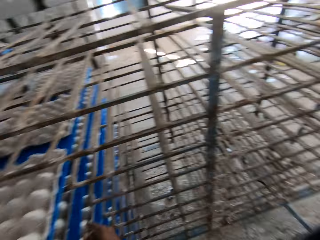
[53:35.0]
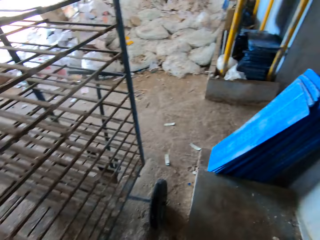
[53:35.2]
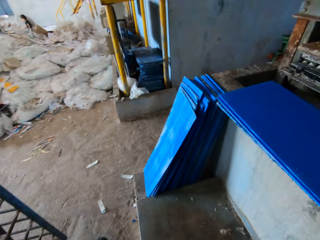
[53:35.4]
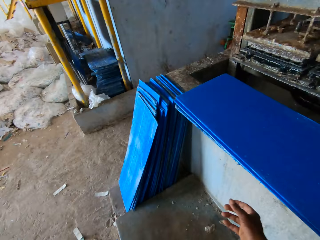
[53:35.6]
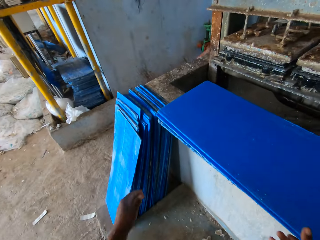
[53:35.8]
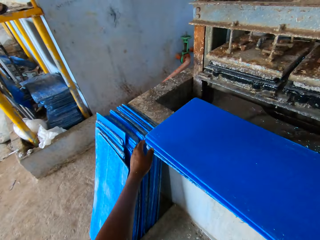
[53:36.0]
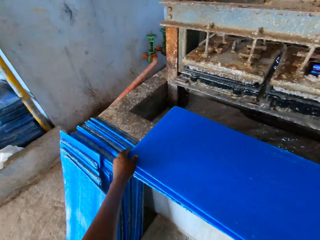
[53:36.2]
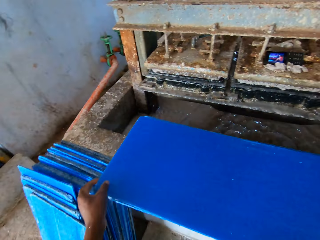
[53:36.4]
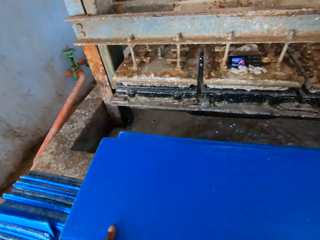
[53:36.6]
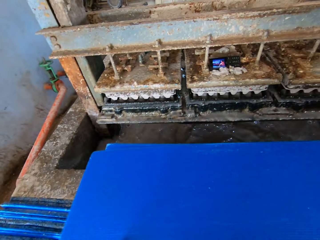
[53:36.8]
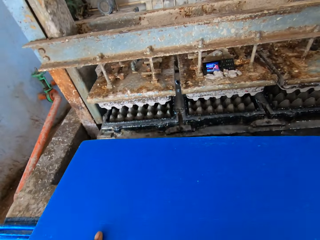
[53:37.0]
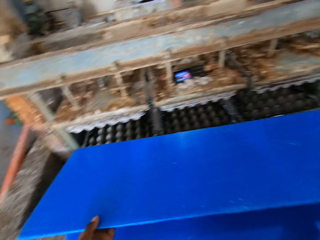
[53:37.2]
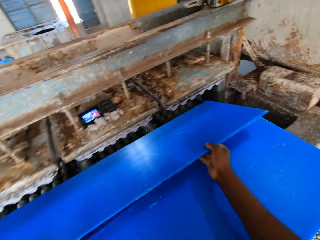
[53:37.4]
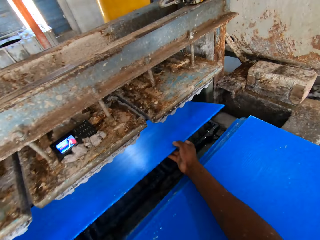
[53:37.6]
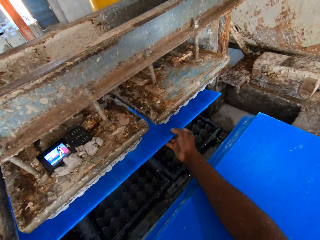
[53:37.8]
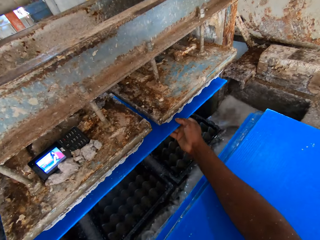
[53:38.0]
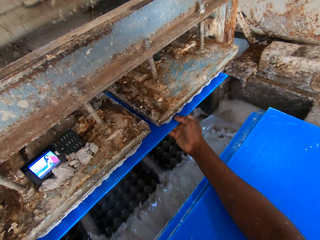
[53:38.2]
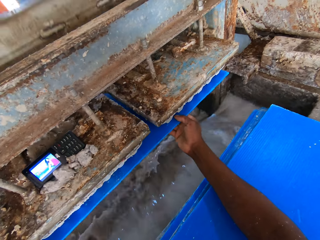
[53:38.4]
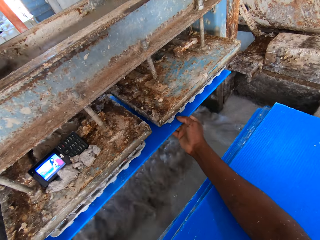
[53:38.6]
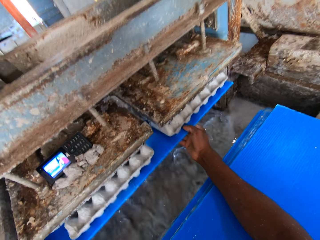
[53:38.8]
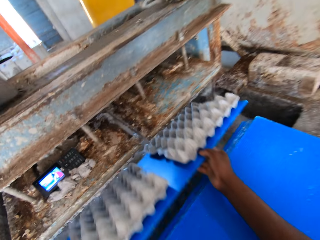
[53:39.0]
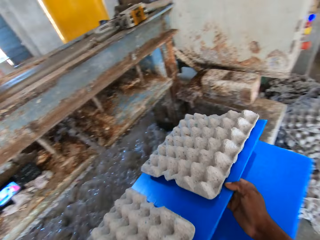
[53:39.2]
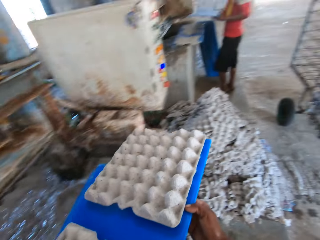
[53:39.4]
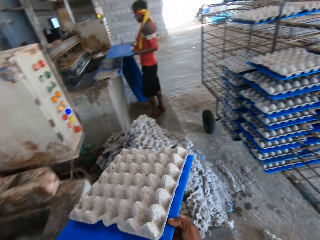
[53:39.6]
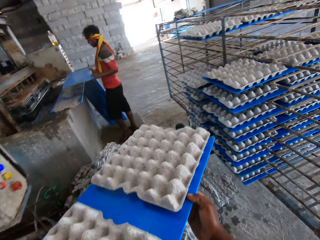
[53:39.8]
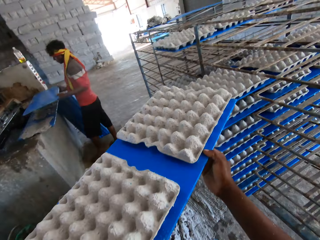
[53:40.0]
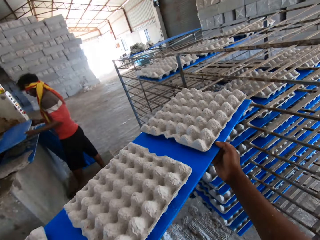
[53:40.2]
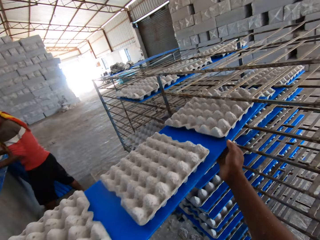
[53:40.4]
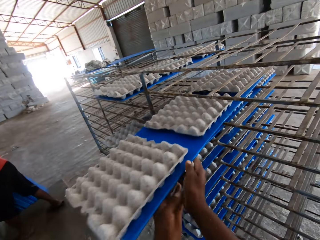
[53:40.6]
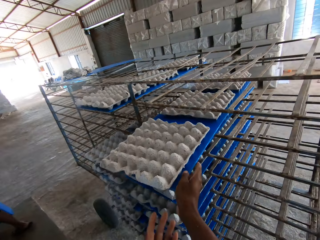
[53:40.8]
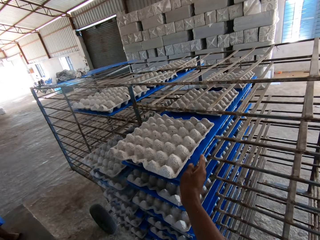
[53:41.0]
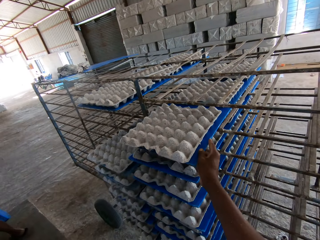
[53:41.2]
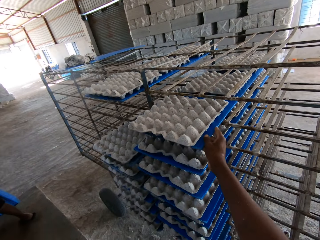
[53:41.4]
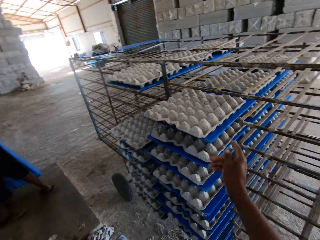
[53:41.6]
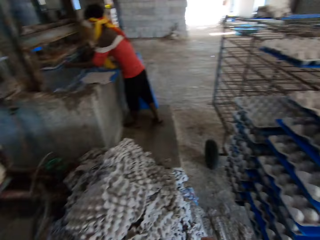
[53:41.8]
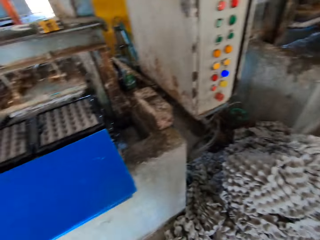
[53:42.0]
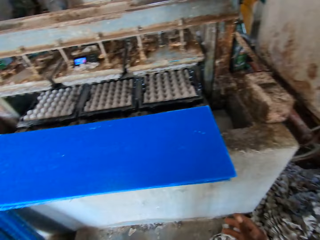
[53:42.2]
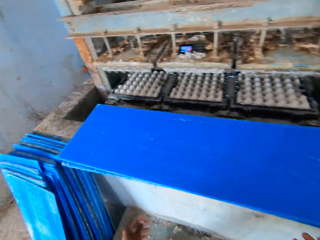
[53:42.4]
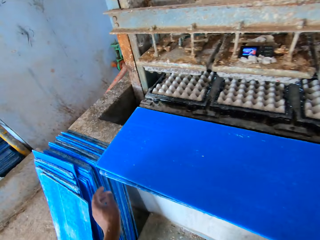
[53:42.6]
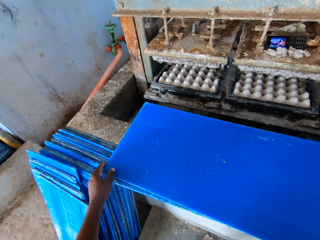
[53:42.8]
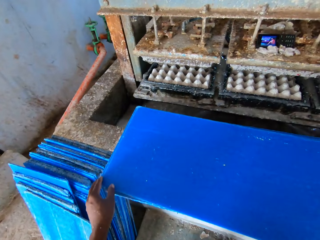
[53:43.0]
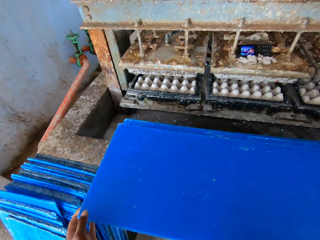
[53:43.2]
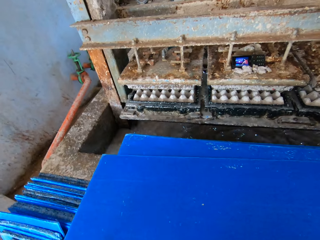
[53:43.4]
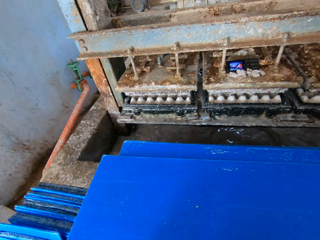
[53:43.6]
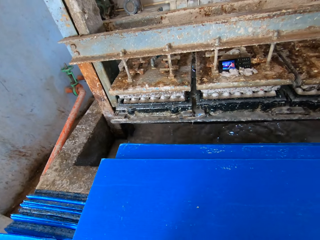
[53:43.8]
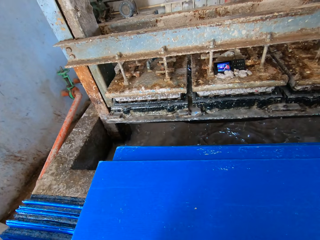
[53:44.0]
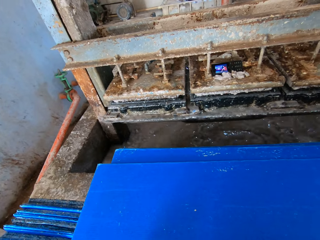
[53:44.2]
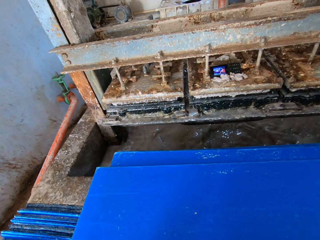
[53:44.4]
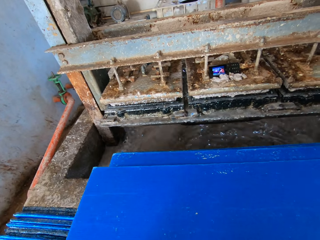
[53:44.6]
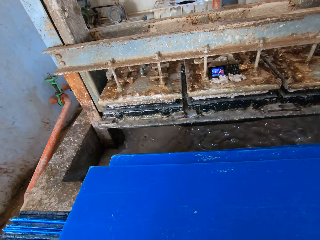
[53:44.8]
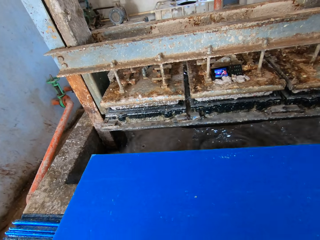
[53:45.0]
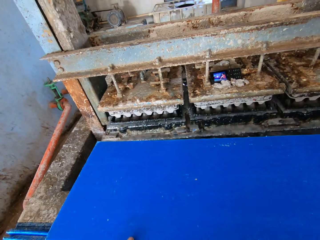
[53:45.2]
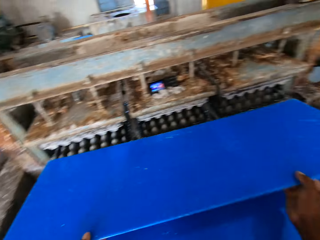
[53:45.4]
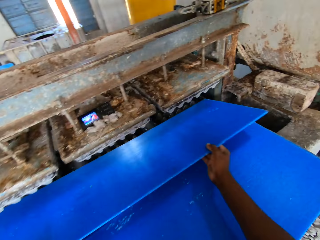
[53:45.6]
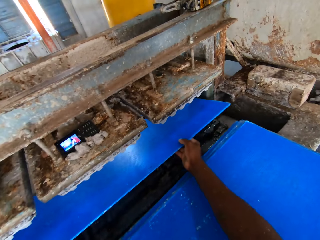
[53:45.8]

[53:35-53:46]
The camera wearer picks the wood board. They put the wood board below the egg machine tray. They put the wood board on the shelf. They pick the wood board.

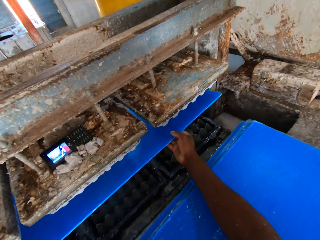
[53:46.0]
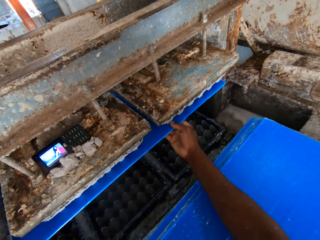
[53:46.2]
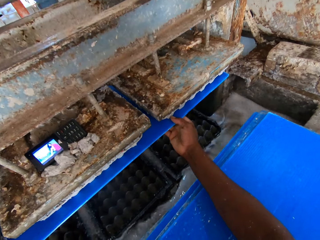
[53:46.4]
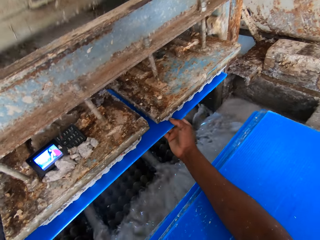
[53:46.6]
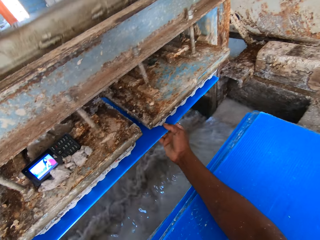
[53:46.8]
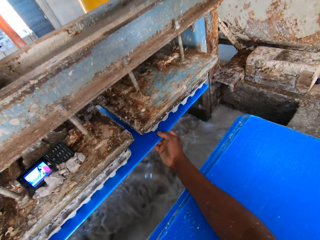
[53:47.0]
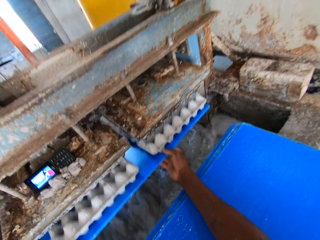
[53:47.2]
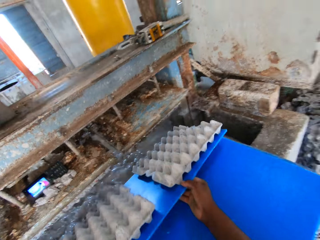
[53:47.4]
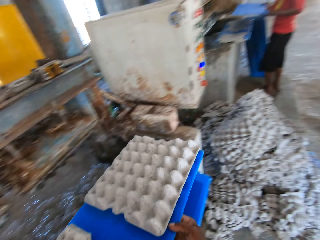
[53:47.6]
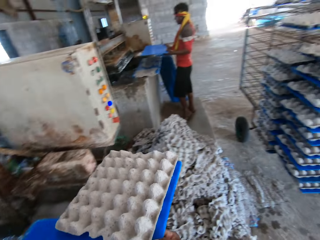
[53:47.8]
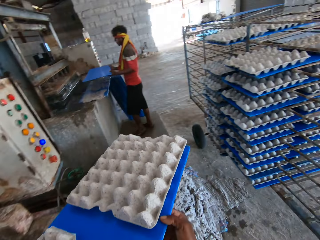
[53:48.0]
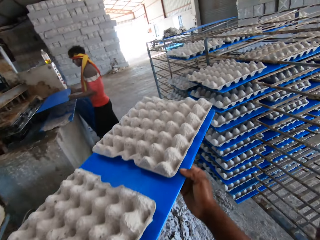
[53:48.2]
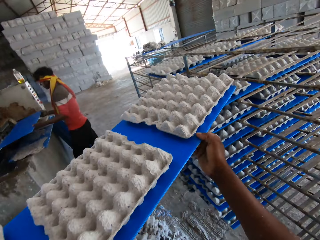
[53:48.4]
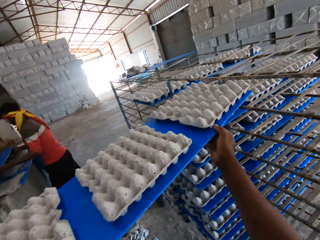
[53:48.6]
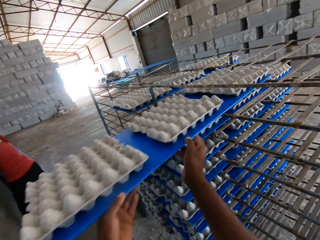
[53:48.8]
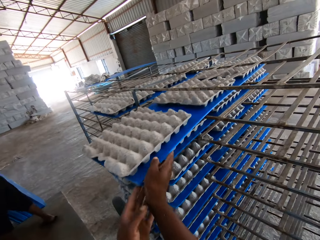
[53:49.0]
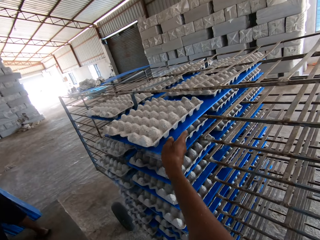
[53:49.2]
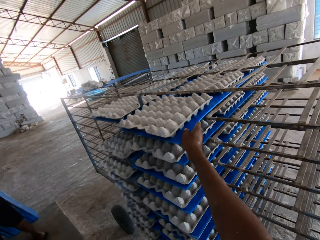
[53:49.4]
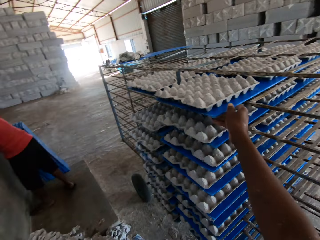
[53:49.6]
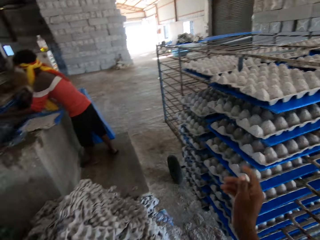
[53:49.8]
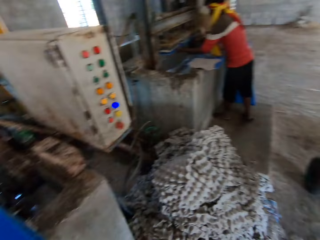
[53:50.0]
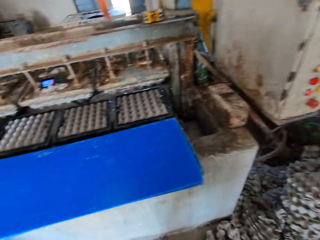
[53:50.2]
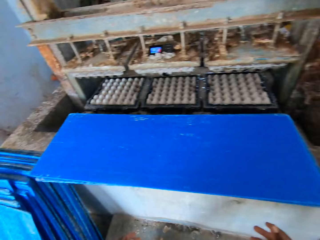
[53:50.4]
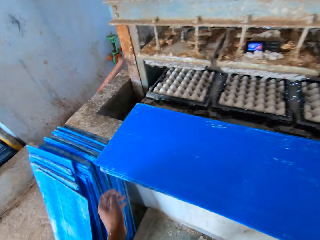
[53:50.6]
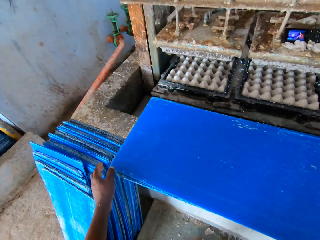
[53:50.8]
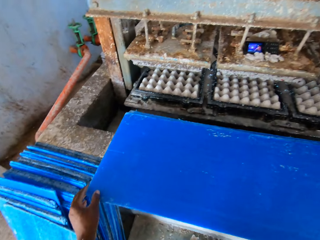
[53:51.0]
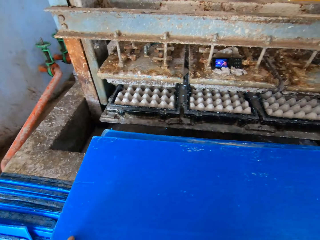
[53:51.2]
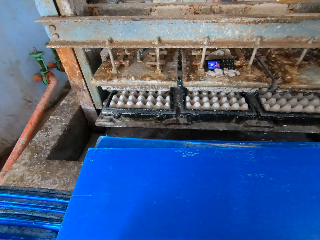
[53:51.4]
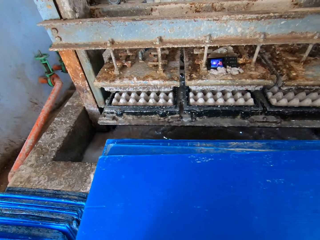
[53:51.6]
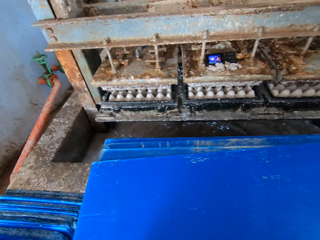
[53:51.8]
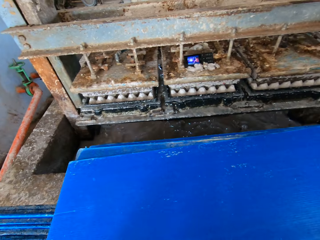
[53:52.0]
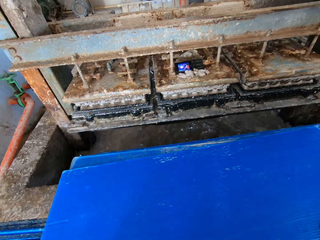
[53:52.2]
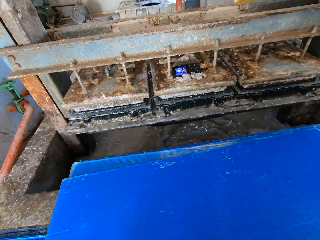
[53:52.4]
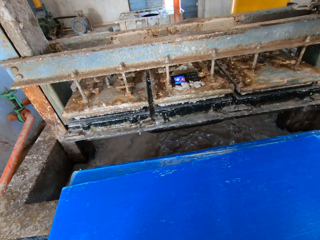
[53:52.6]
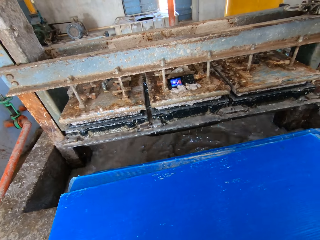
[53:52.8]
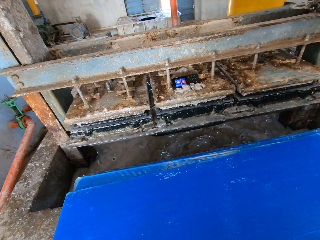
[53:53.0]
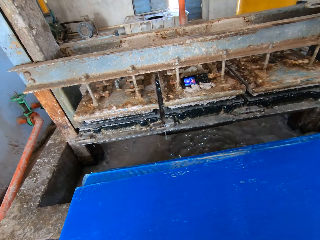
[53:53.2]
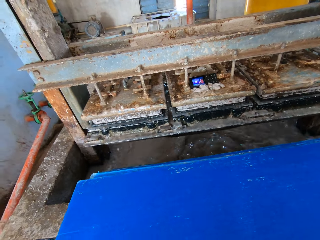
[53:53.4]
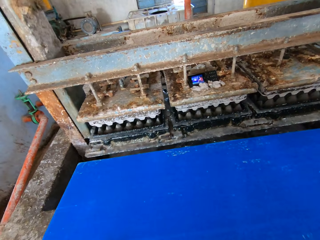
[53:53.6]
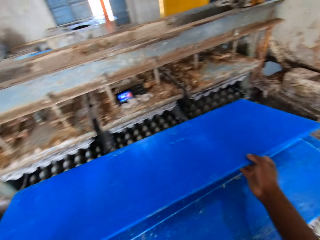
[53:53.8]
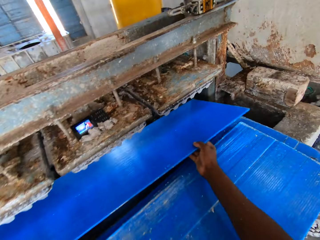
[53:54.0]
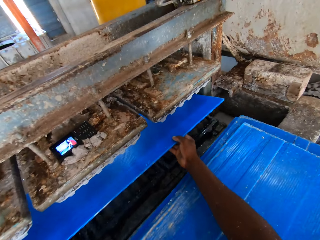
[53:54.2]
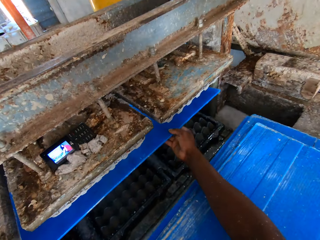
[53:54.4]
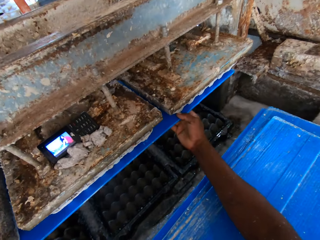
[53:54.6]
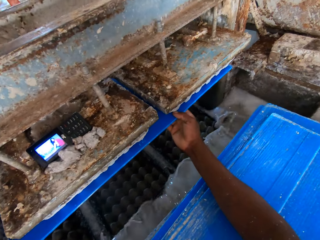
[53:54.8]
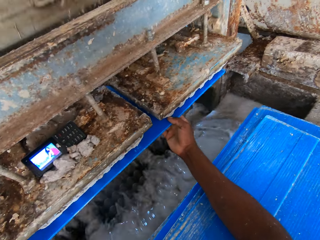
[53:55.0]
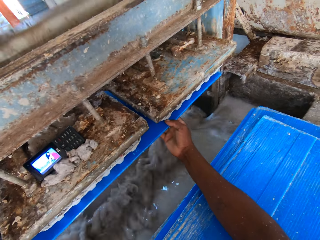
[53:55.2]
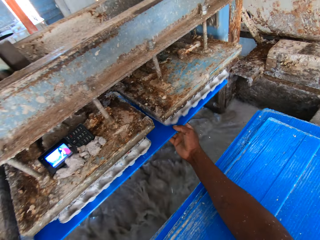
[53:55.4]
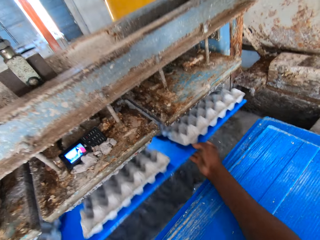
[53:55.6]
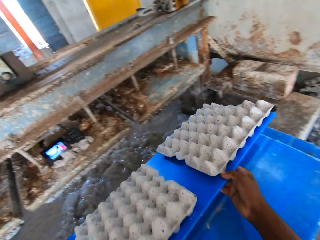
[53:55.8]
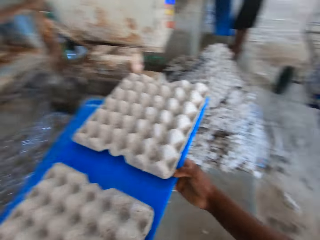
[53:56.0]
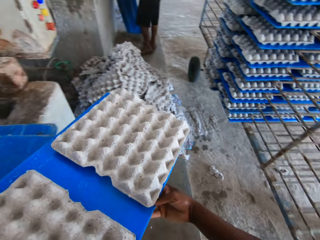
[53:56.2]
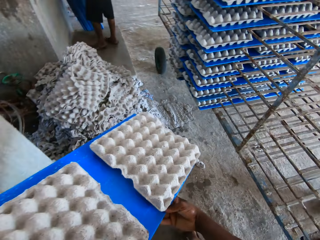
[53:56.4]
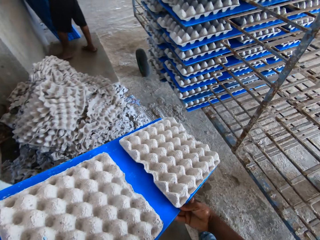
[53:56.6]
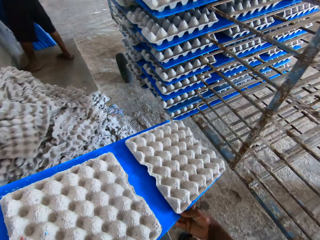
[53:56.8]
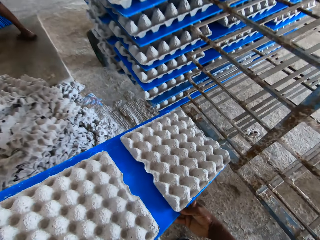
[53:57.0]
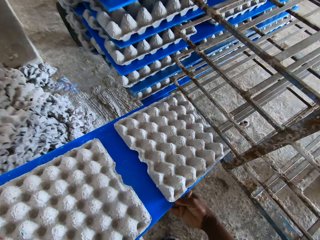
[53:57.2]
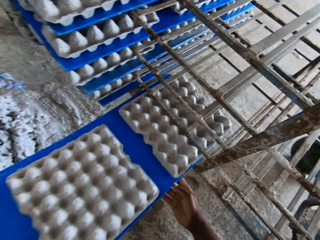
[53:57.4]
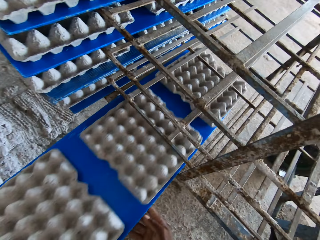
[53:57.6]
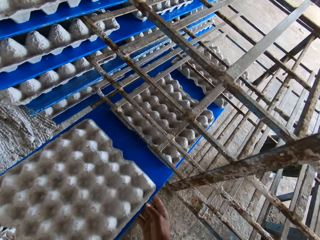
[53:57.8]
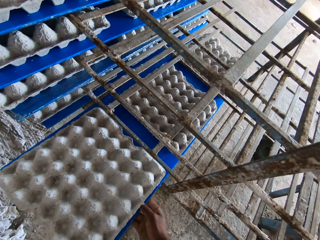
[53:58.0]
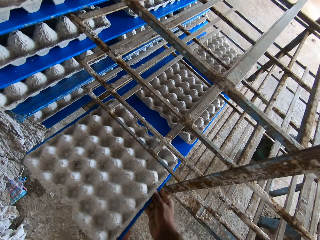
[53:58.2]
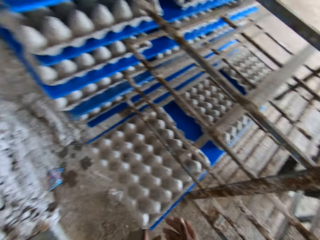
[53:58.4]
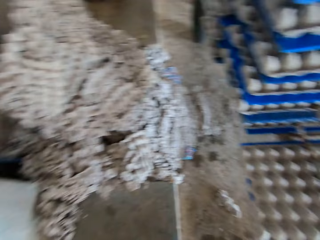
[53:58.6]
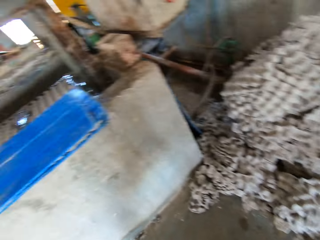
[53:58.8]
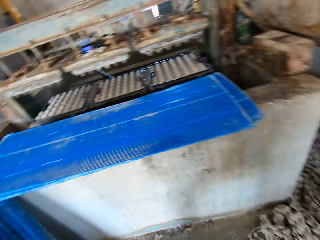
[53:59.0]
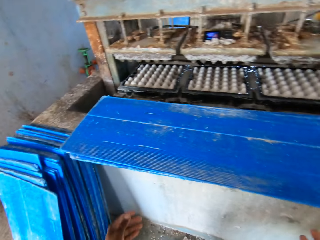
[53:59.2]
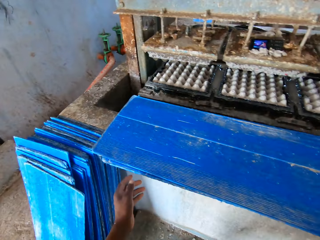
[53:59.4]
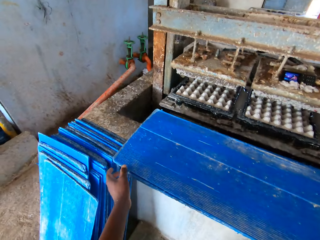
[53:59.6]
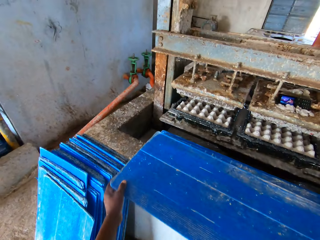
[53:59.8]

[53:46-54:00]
The camera wearer puts the wood board below the egg machine tray. They put the wood board on the shelf. They pick the wood board. They put the wood board below the egg machine tray. They put the wood board on the shelf.
